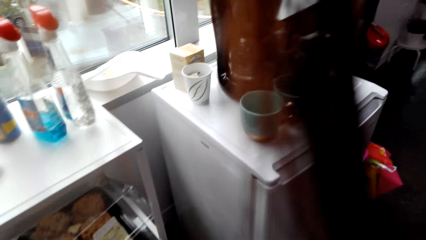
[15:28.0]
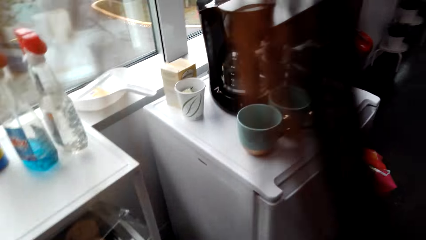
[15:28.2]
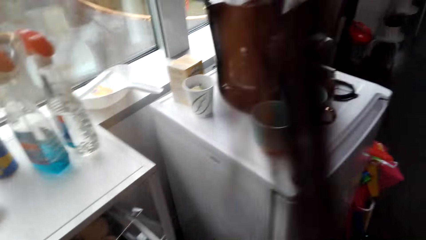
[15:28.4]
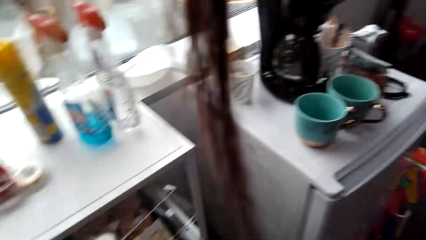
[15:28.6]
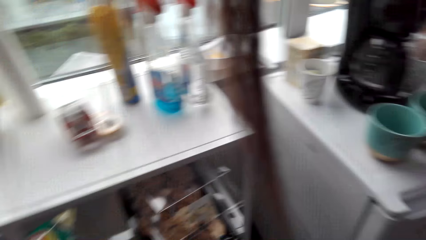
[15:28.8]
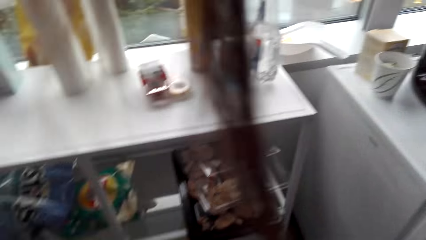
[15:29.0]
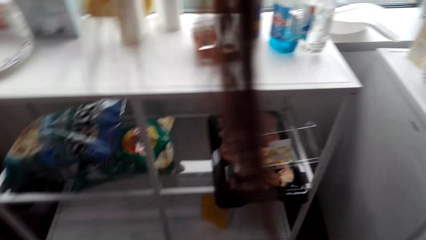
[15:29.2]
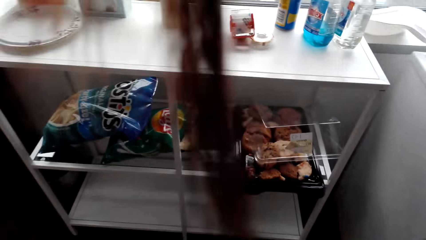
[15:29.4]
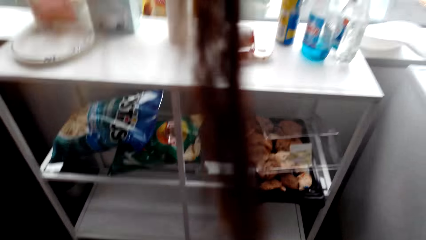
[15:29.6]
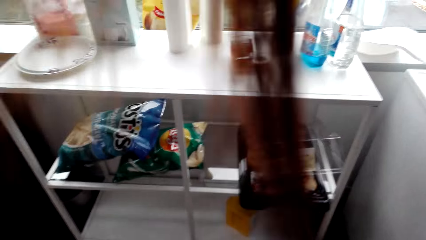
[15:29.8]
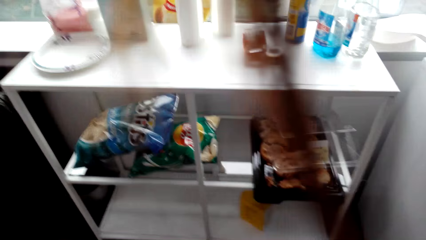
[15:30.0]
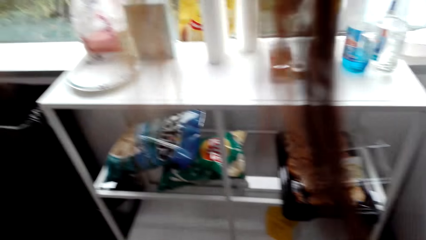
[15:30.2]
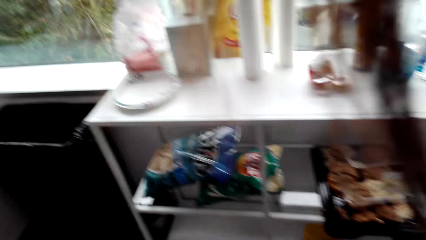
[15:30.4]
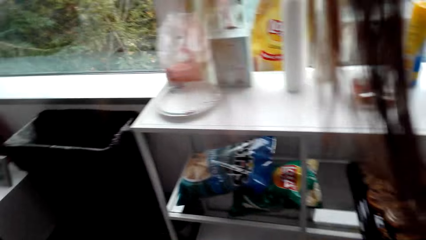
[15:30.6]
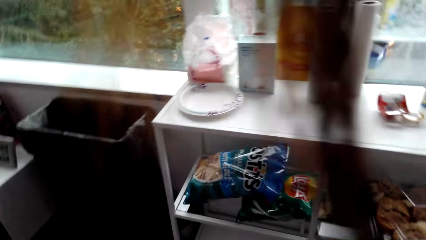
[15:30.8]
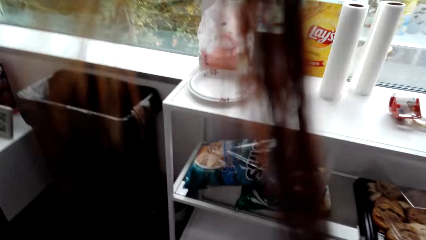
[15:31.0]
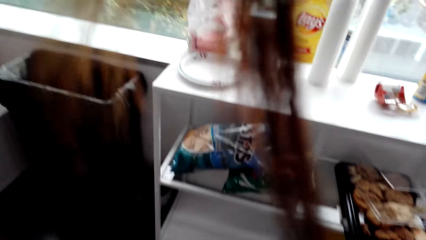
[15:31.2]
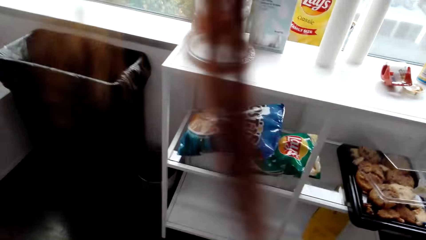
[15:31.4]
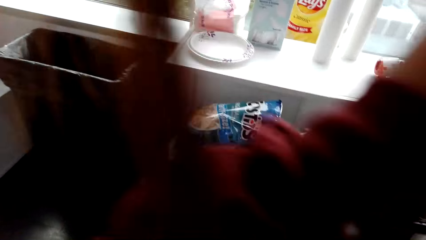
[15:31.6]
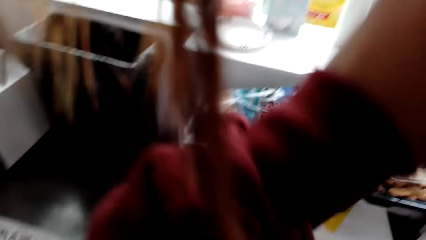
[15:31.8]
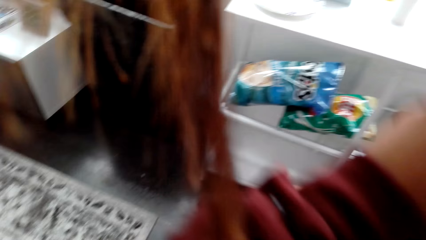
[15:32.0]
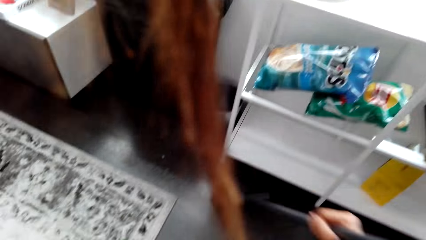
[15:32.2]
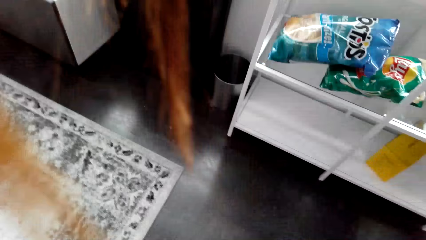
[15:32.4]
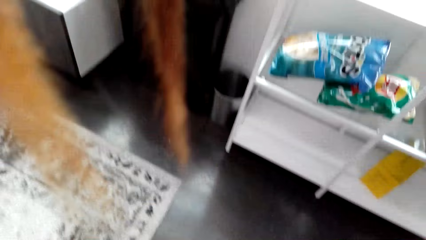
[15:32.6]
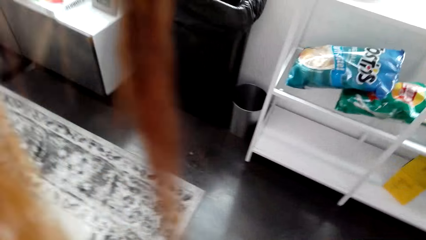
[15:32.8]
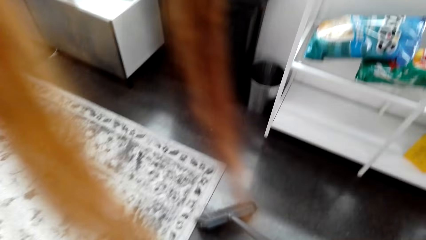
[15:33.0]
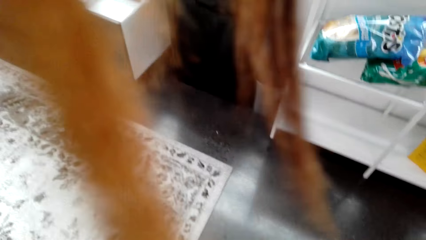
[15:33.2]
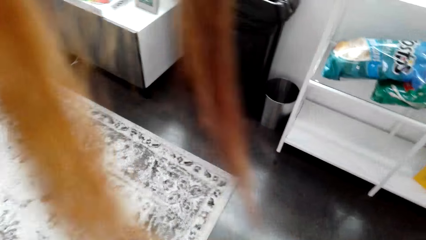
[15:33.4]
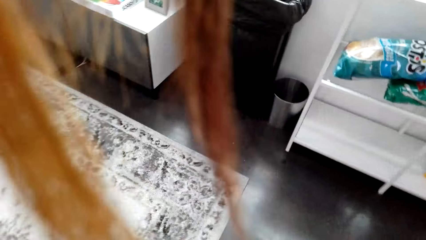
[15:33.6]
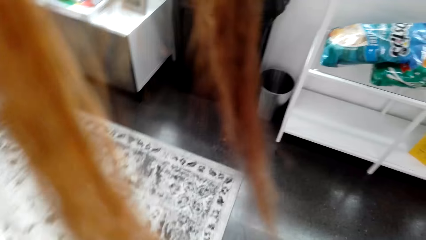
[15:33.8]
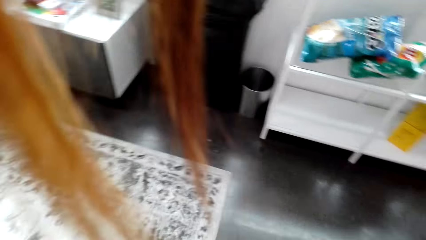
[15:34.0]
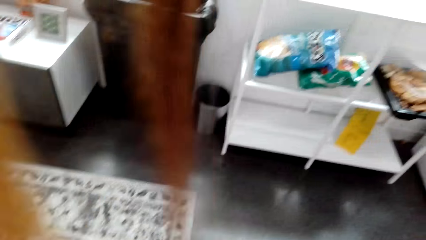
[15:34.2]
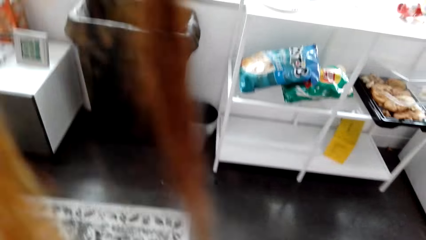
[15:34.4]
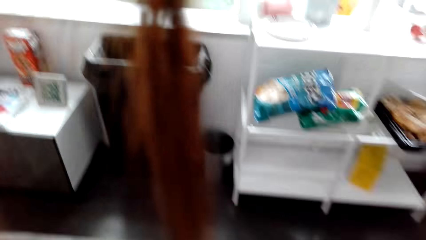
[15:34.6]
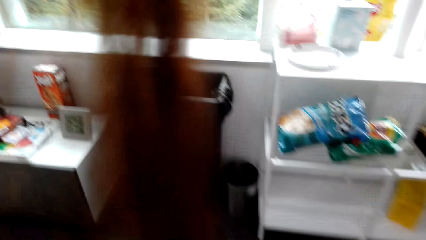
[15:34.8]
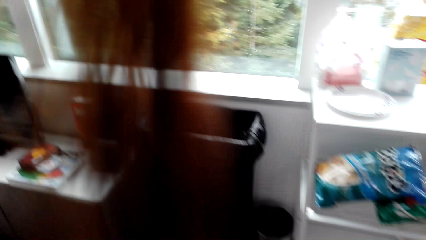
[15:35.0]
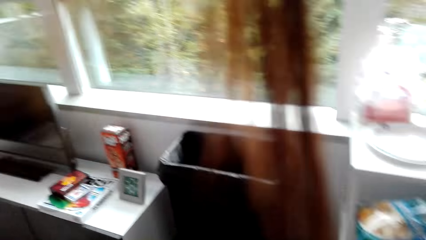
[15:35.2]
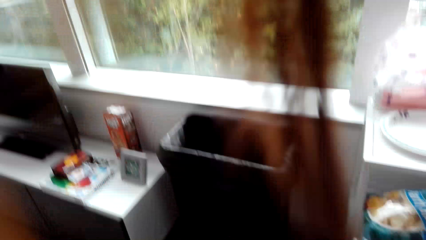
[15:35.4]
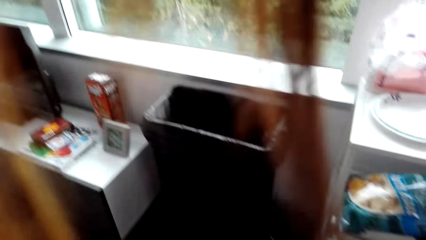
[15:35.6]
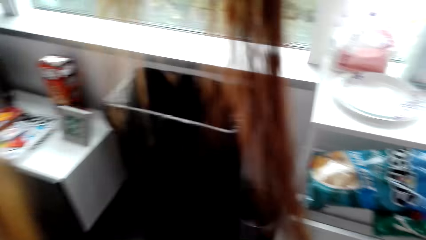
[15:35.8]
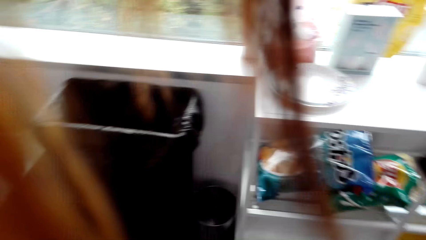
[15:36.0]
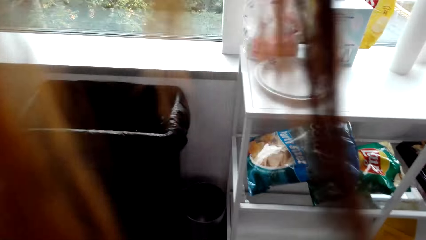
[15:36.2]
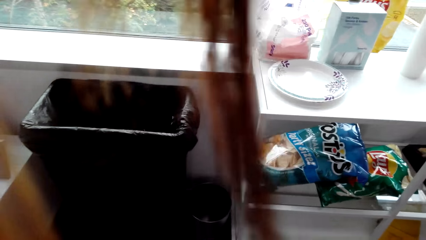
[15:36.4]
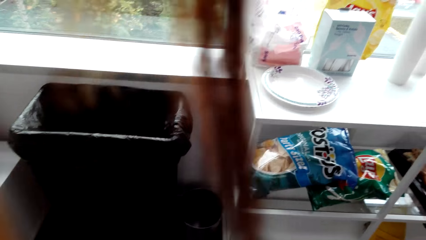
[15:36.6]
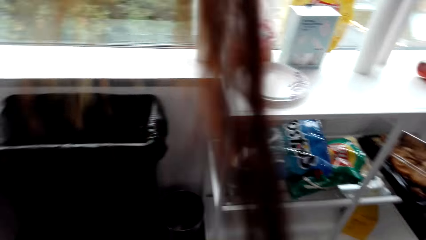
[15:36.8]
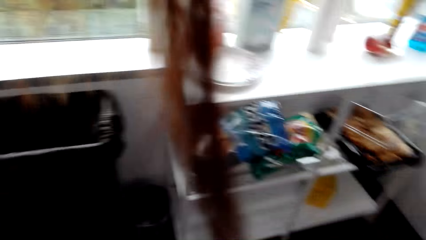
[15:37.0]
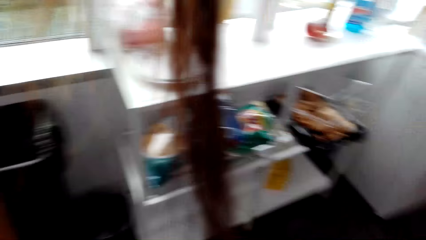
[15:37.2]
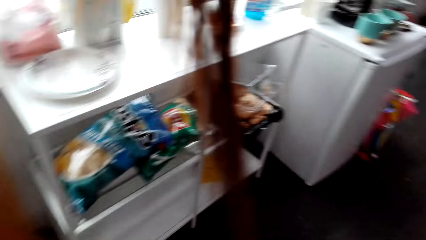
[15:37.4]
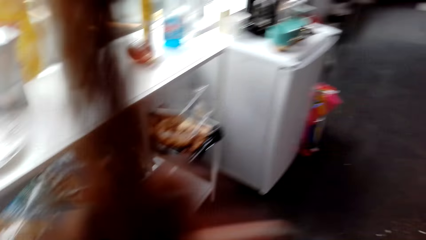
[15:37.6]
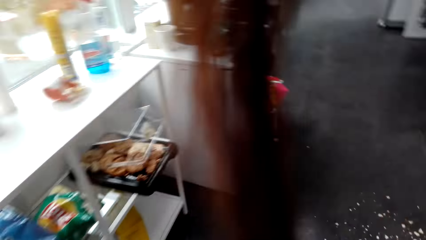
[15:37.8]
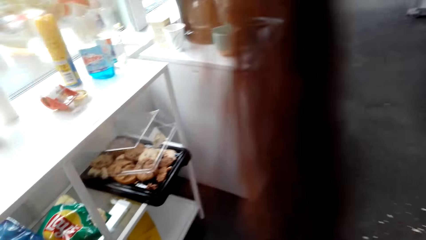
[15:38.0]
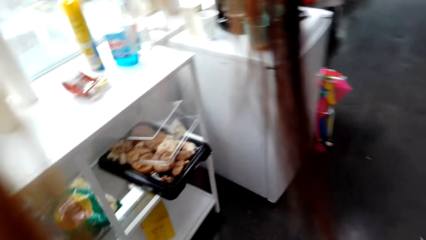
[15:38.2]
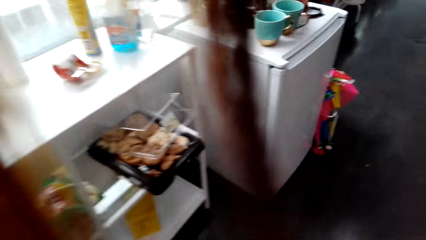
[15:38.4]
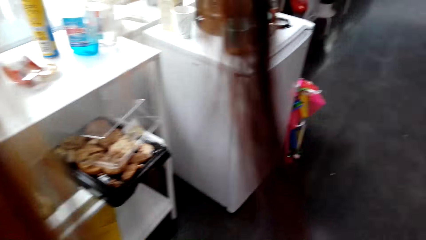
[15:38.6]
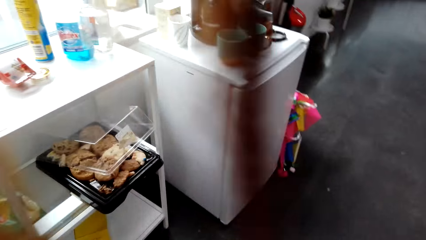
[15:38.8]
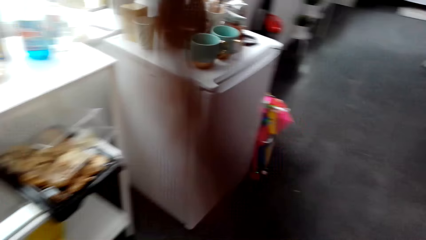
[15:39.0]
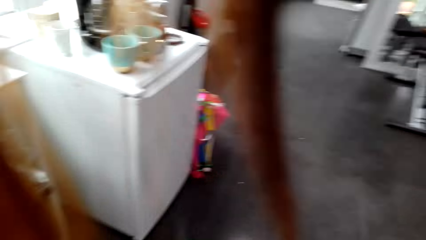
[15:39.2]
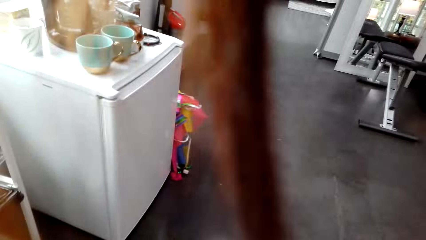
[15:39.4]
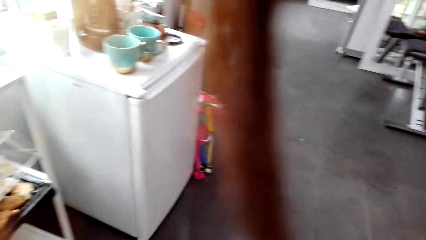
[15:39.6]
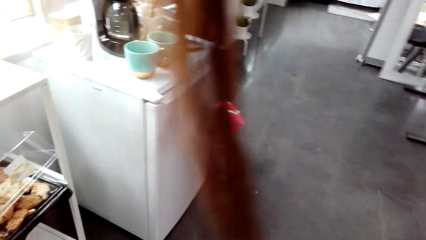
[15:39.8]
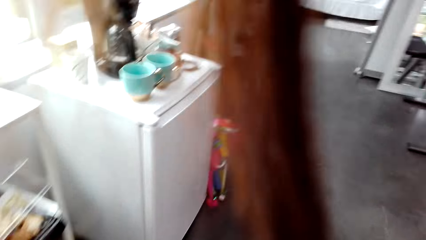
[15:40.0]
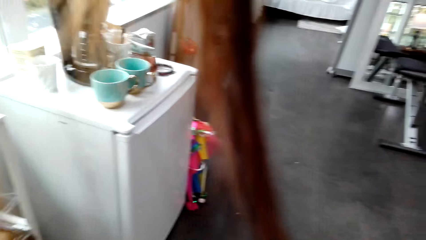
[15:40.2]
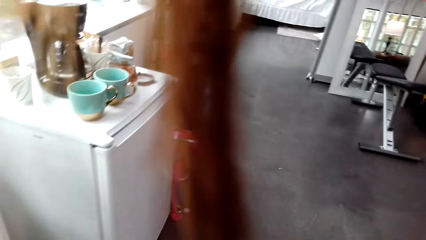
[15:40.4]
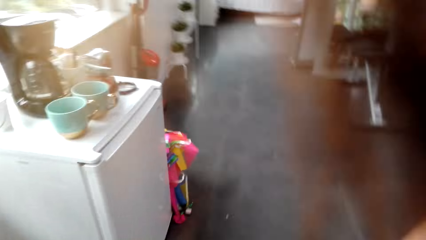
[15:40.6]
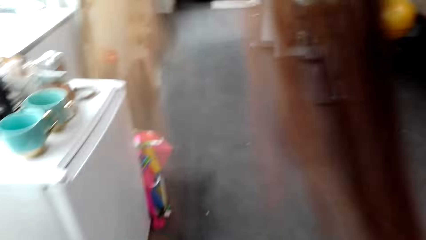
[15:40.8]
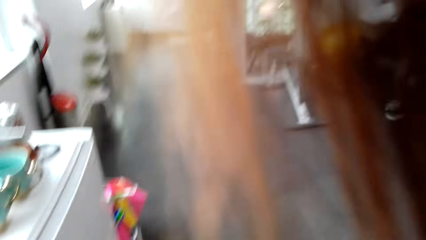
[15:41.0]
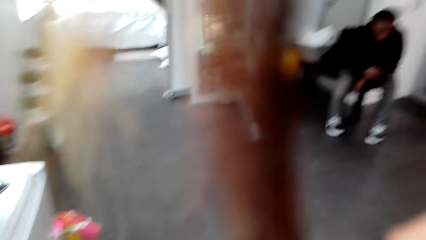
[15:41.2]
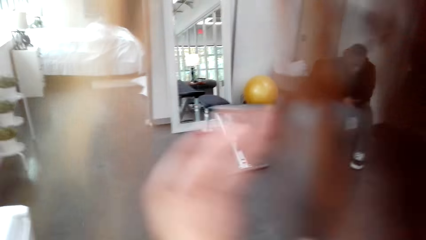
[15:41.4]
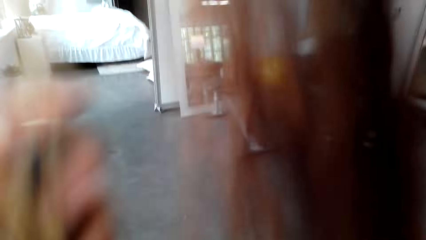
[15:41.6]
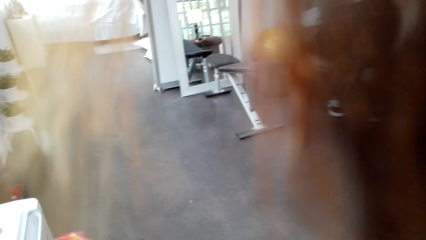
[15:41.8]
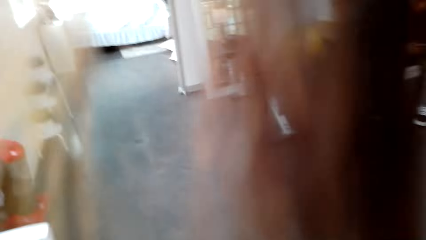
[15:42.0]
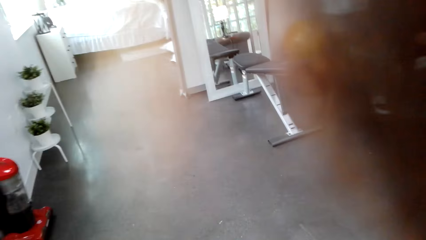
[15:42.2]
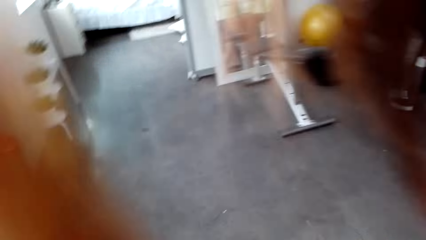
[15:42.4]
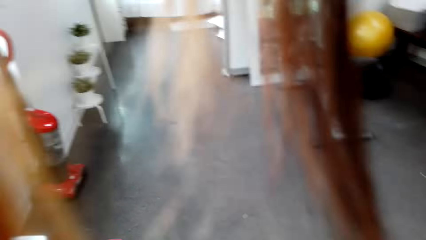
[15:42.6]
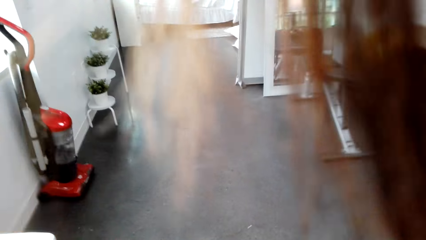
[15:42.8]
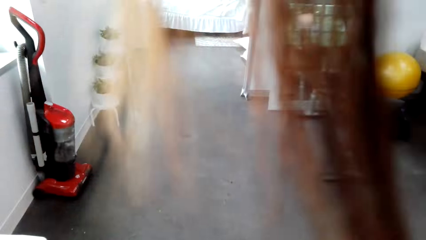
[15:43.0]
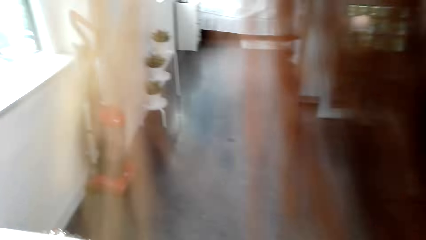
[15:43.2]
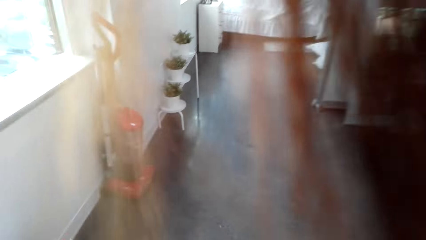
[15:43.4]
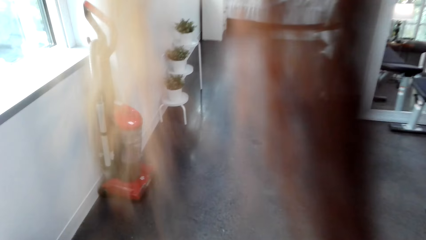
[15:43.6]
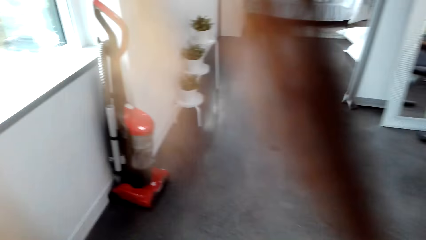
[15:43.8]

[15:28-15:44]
The camera wearer stares at the fridge. They wipe the floor. They sweep around.
